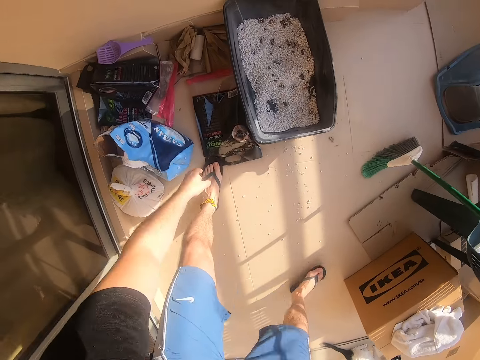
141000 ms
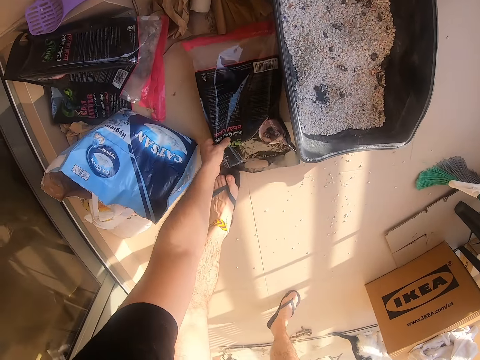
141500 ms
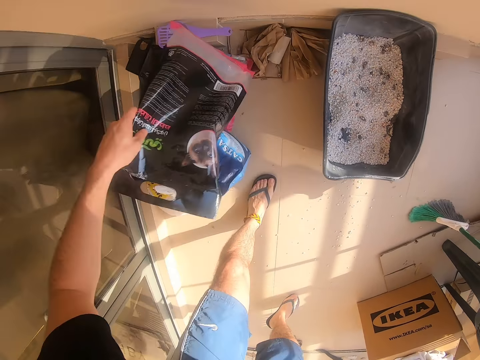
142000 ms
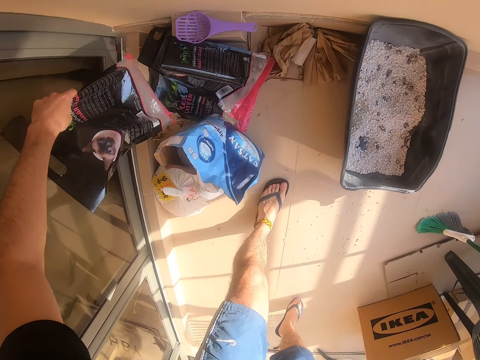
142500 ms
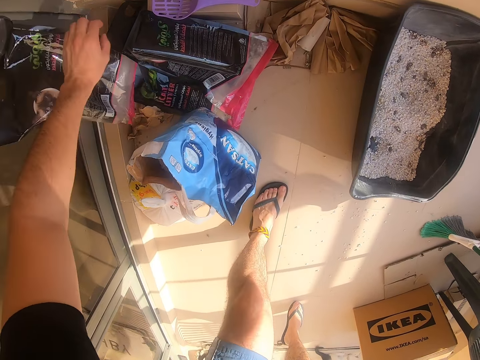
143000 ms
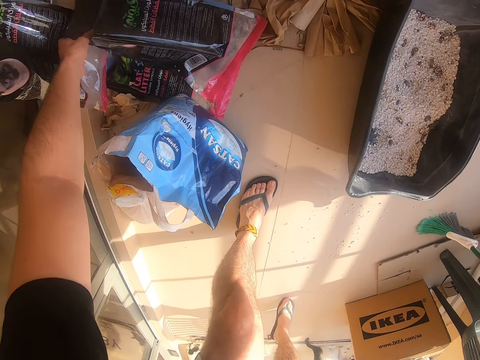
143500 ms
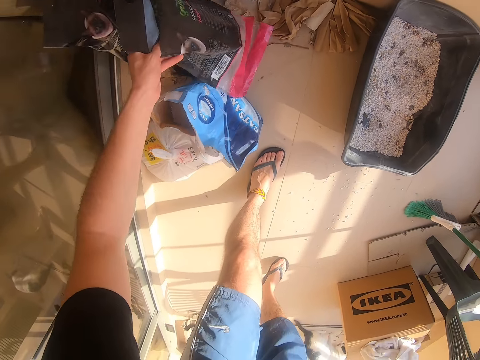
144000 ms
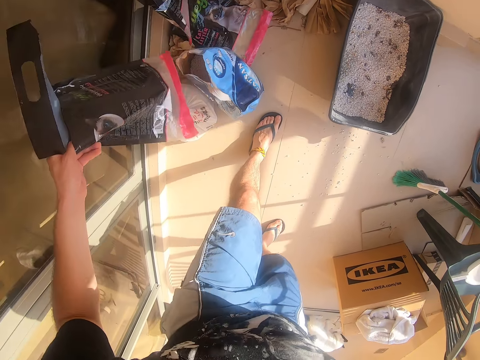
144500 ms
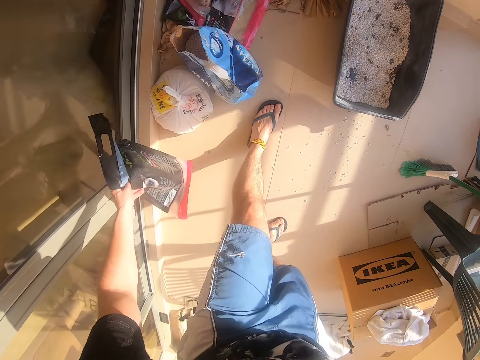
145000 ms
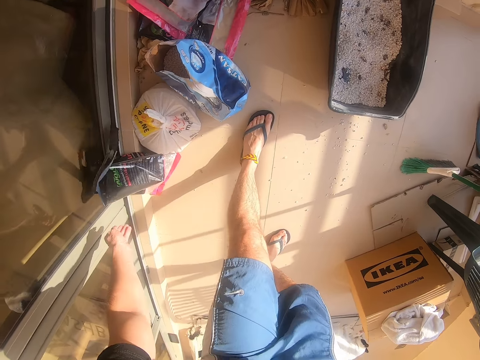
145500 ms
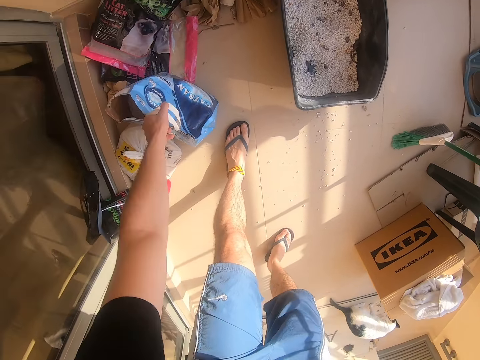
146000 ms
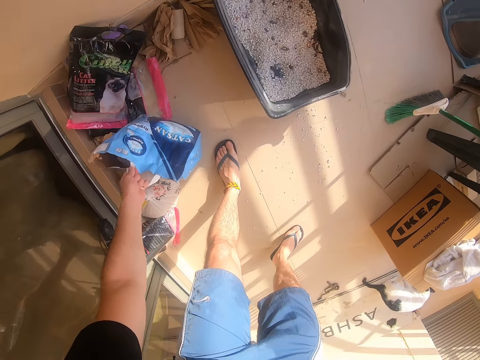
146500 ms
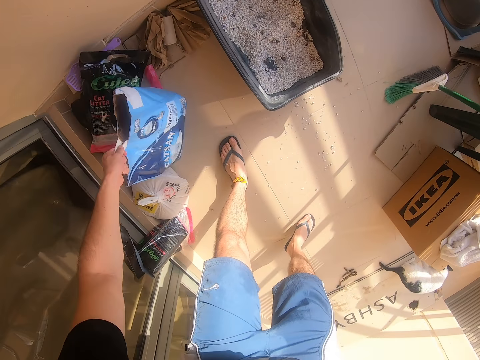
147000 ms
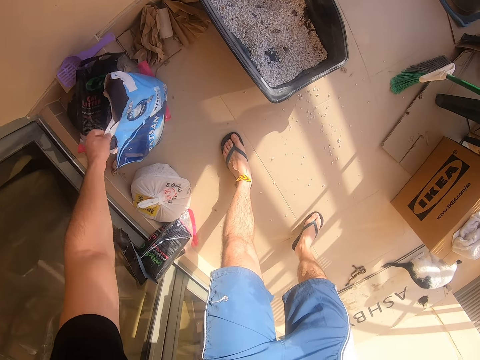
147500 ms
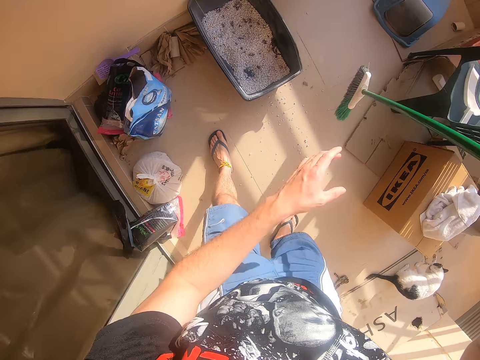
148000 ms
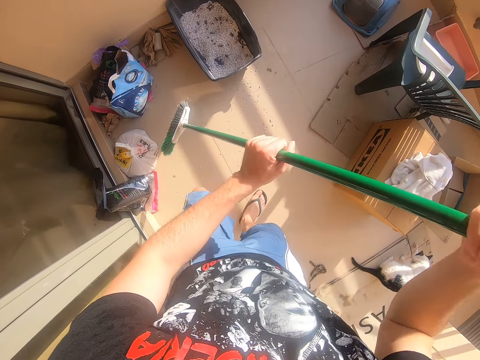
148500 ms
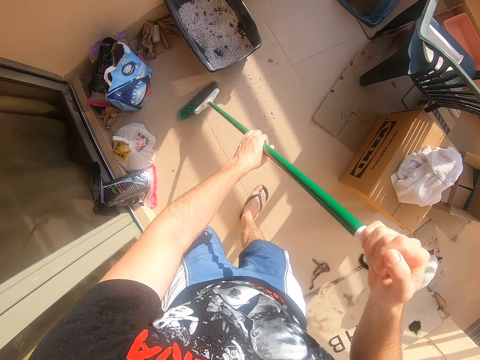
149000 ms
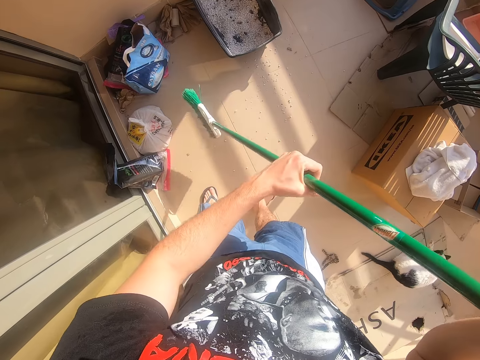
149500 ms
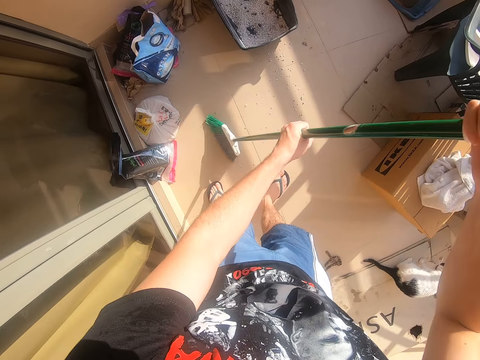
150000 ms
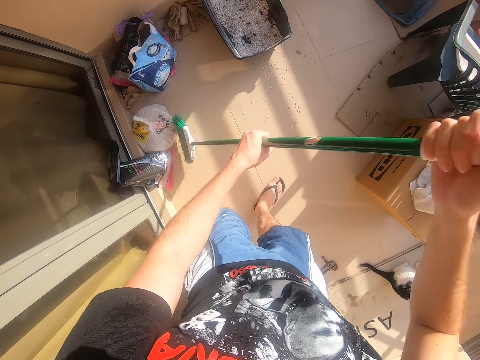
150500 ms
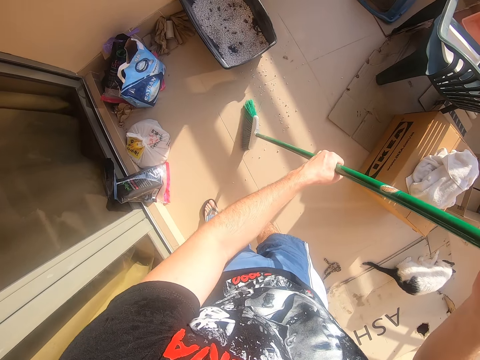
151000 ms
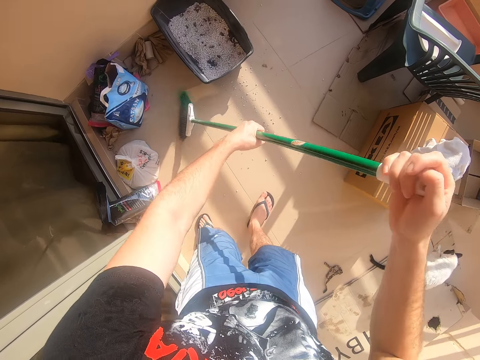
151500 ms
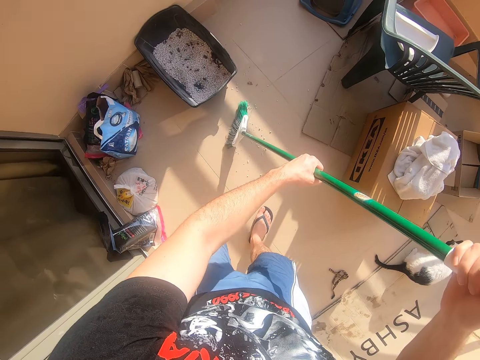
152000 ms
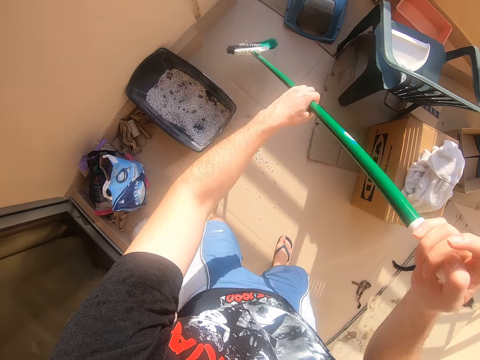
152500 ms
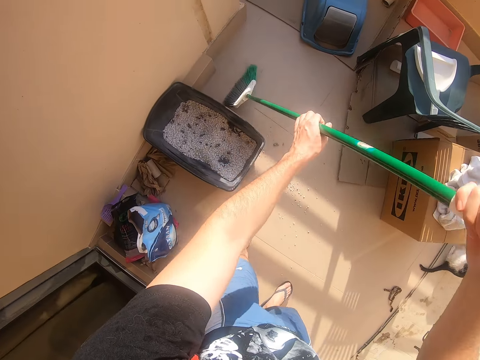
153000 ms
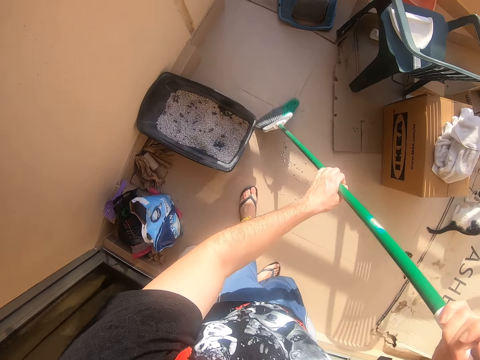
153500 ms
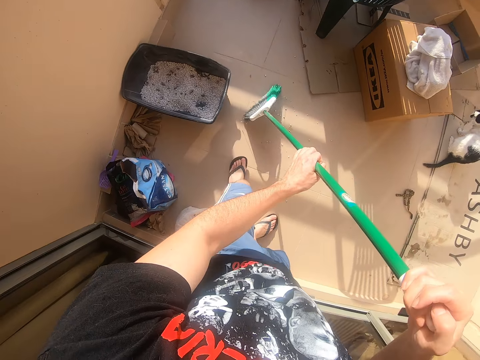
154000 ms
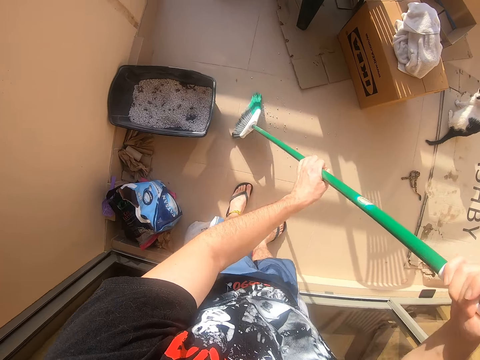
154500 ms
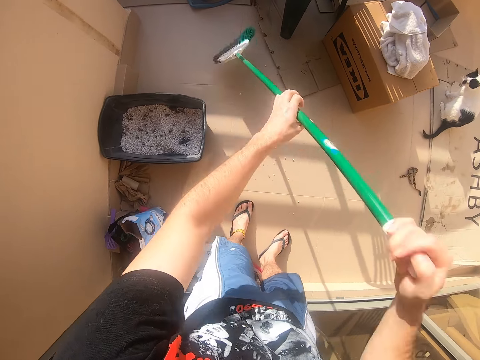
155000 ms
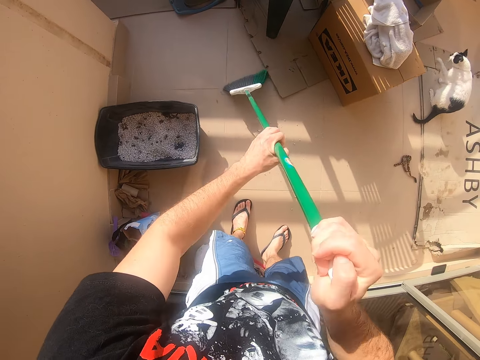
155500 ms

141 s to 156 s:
The camera wearer moves the left hand. They place the broom down. They move the left hand. They pick up a nylon paper bag. They lift the nylon paper bag. They place the nylon paper bag down. They move the left hand. They pick up the nylon paper bag. They lift the nylon paper bag. They drop the nylon paper bag. They move the left hand. They lift the paper bag. They place the paper bag down. They move the left hand. They hold the broom. They swipe the floor with the broom. They lift the broom. They swipe the floor with the broom.

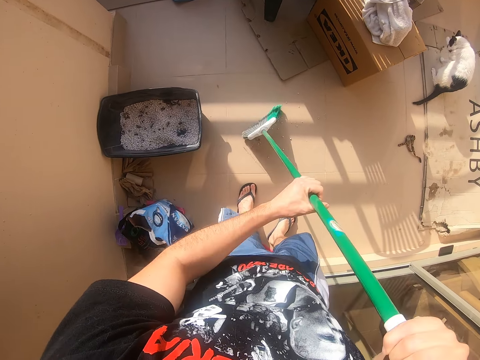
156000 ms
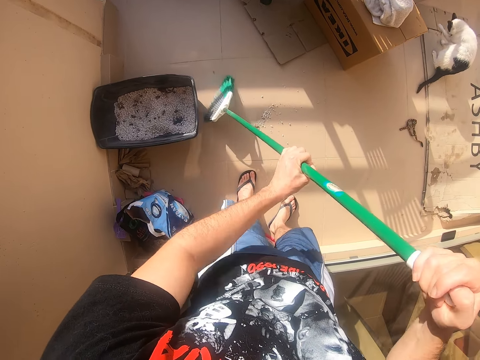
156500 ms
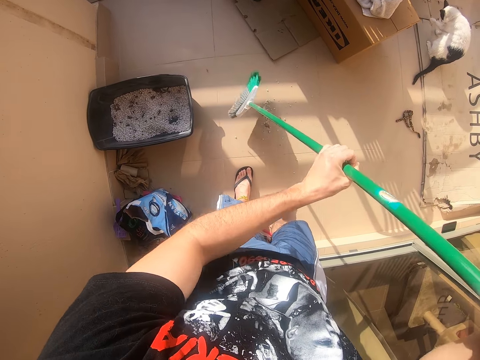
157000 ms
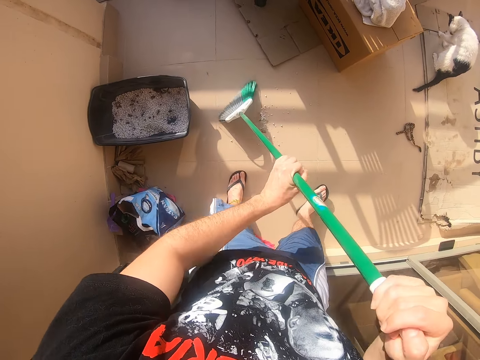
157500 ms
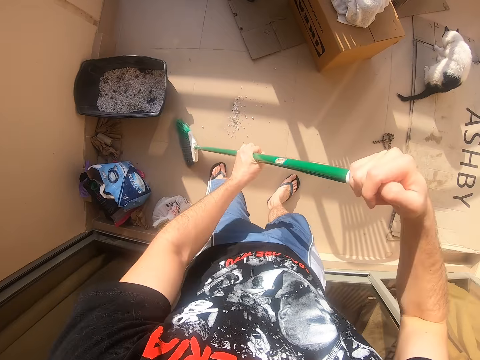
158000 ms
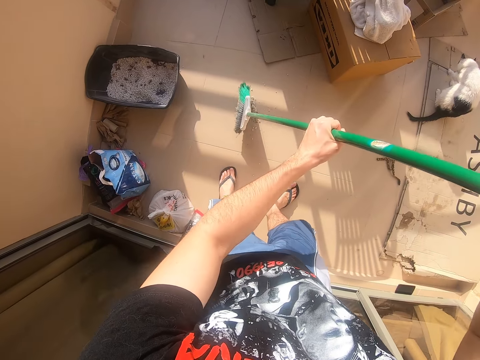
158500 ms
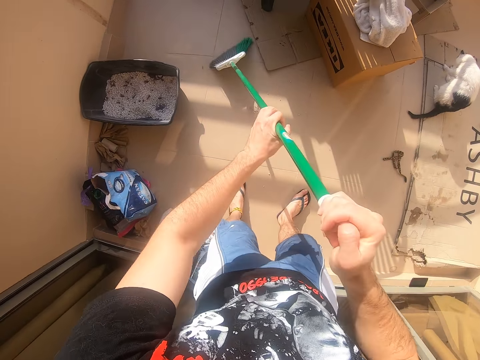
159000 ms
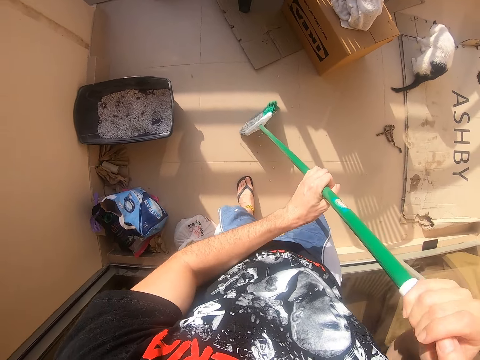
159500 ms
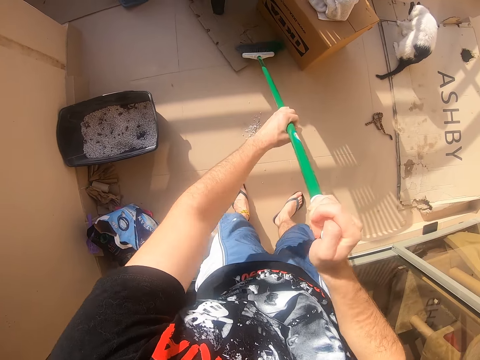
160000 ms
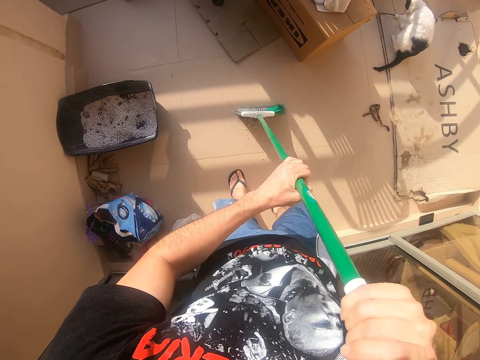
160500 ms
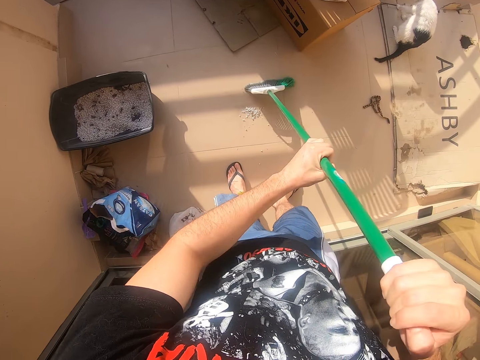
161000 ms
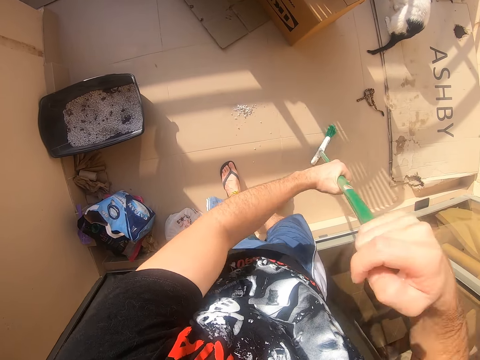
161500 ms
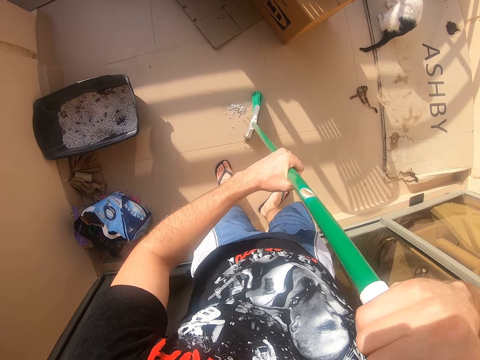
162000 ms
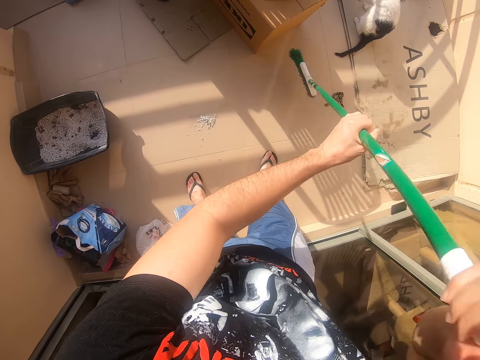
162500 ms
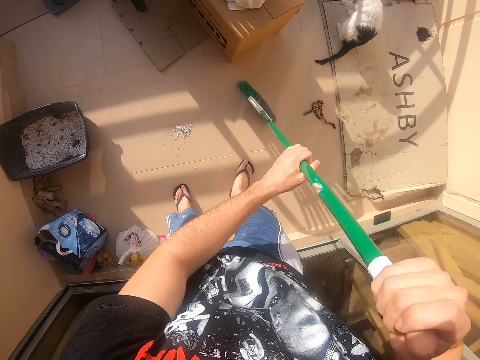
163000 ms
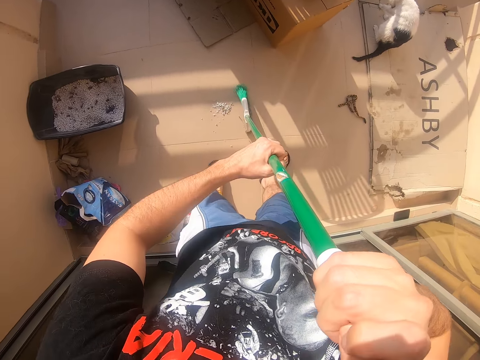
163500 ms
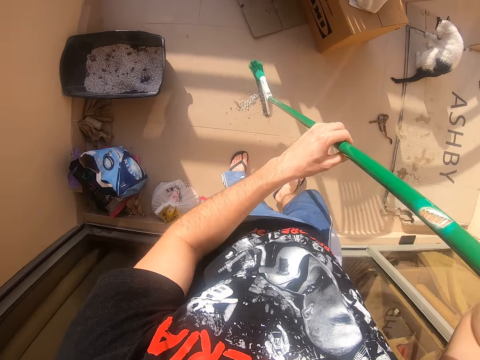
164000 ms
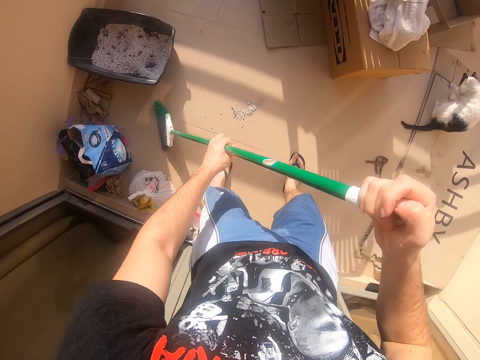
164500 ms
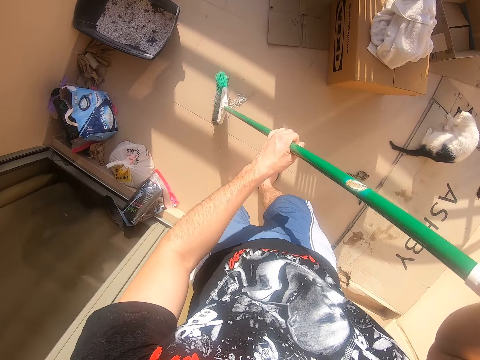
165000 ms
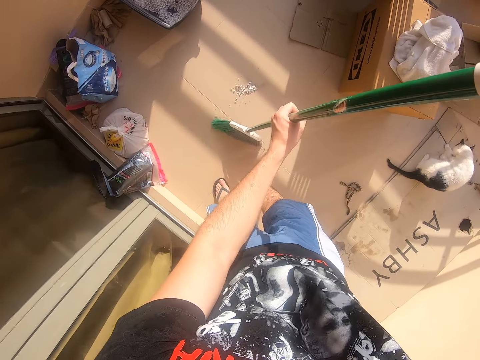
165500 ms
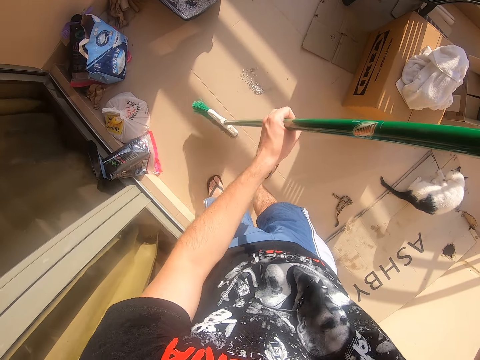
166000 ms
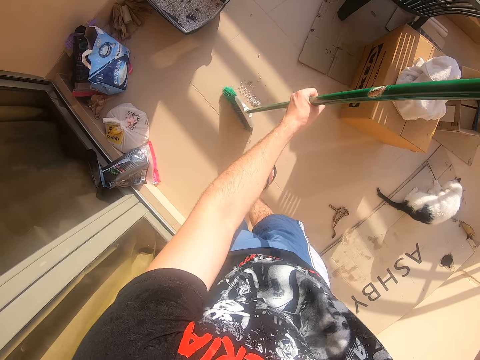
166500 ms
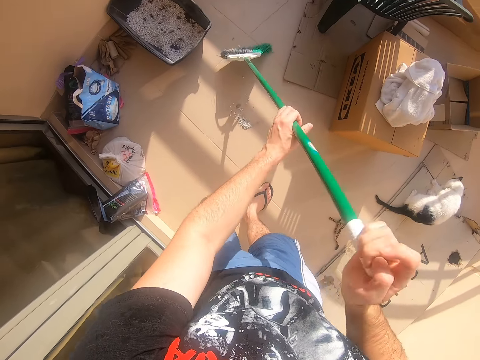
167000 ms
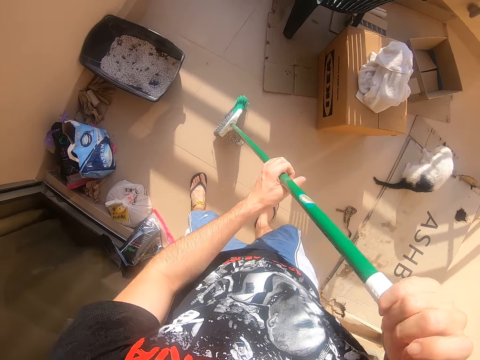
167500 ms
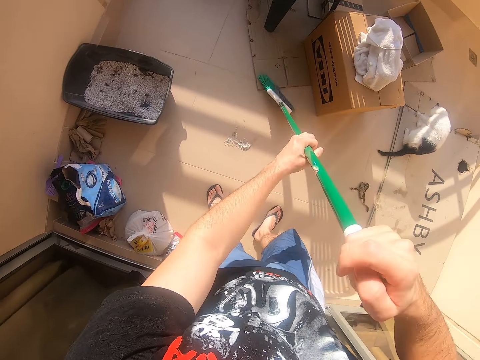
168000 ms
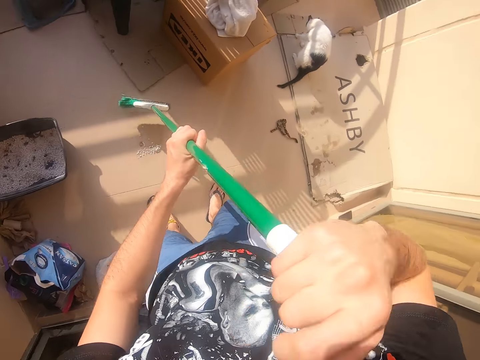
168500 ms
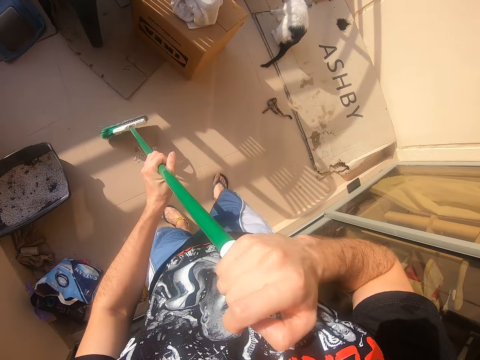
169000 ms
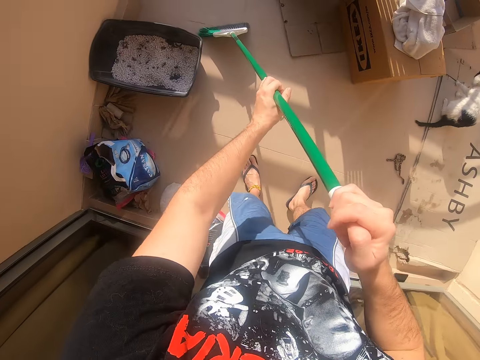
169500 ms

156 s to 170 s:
The camera wearer lifts the broom. They swipe the floor with the broom. They lift the broom. They swipe the floor with the broom.
